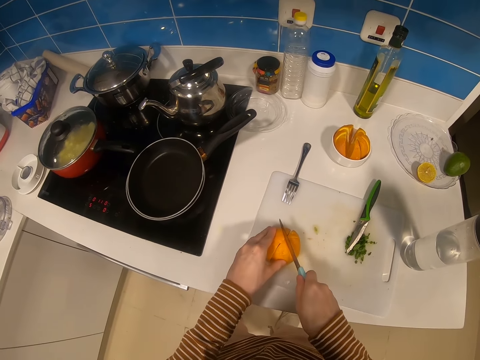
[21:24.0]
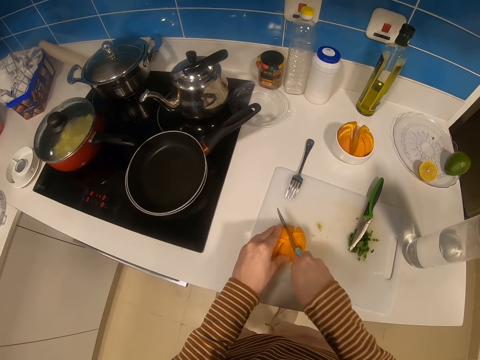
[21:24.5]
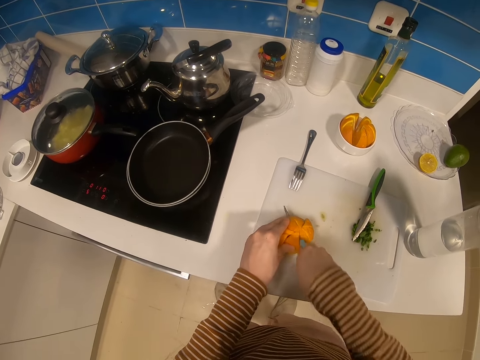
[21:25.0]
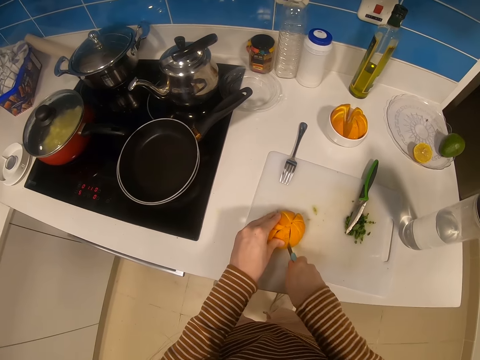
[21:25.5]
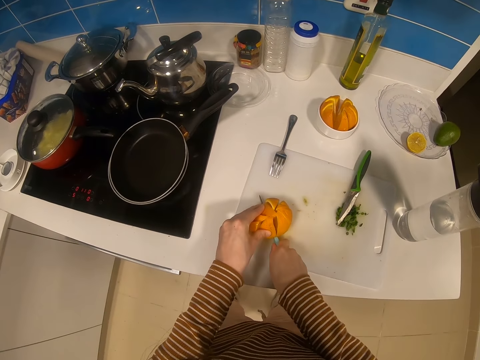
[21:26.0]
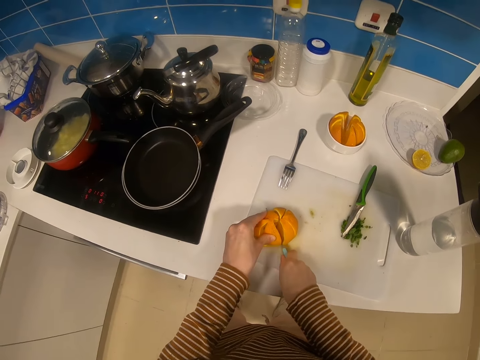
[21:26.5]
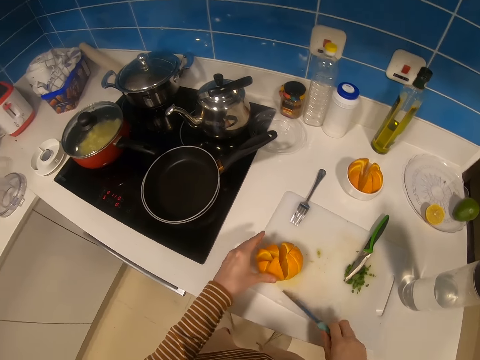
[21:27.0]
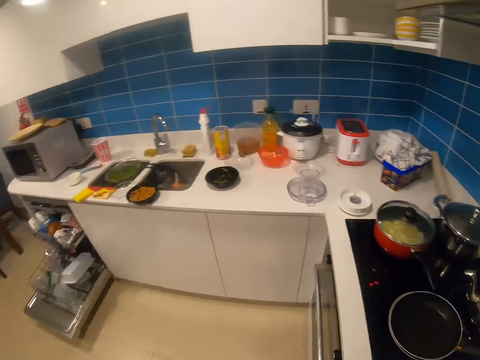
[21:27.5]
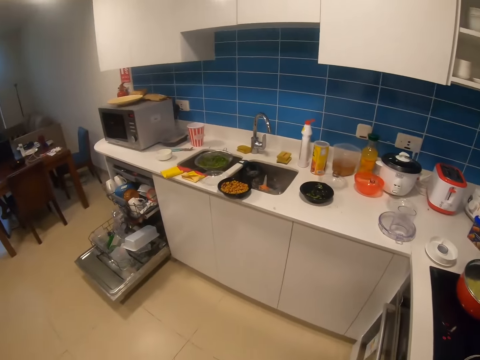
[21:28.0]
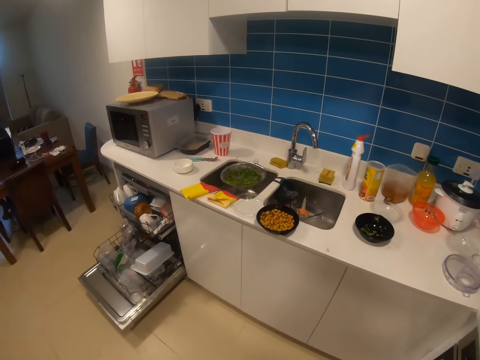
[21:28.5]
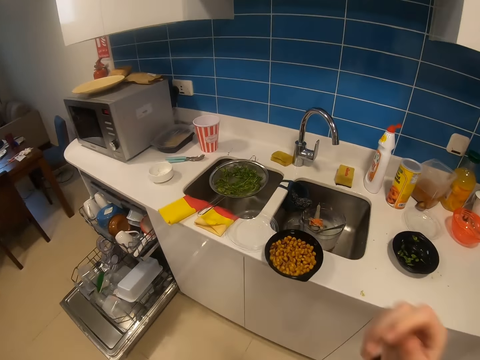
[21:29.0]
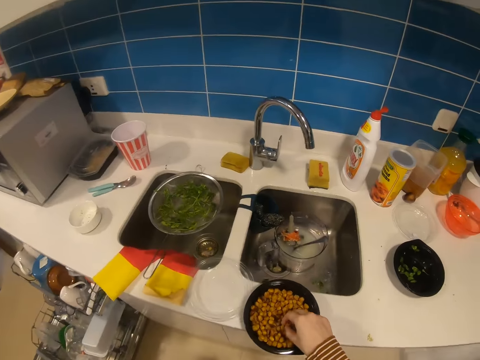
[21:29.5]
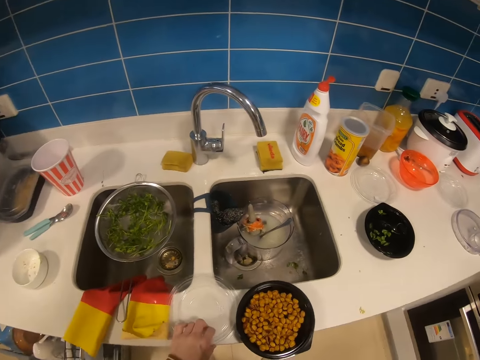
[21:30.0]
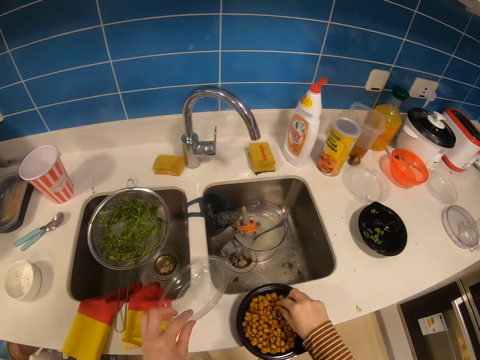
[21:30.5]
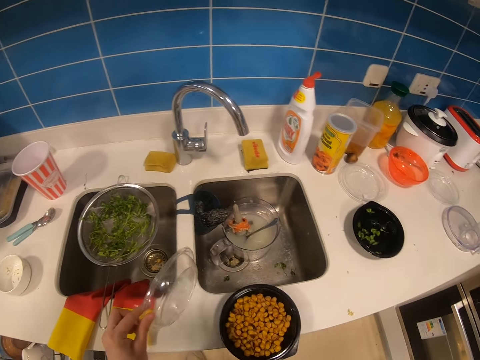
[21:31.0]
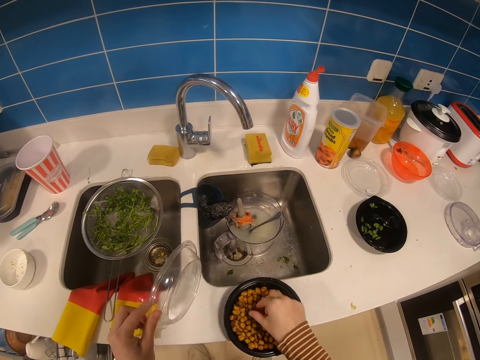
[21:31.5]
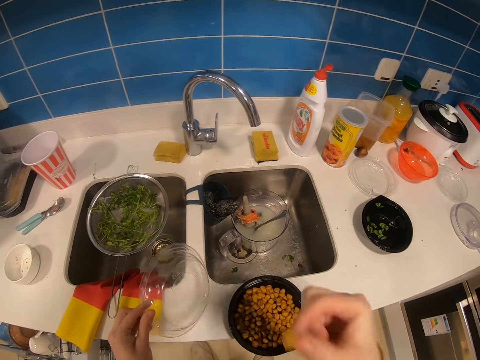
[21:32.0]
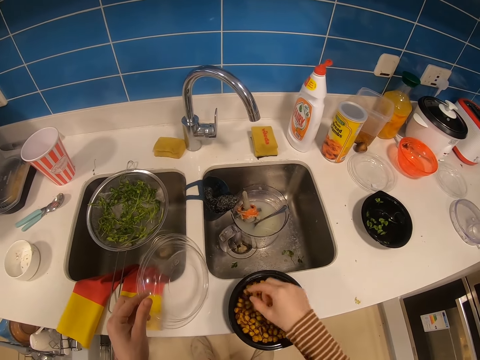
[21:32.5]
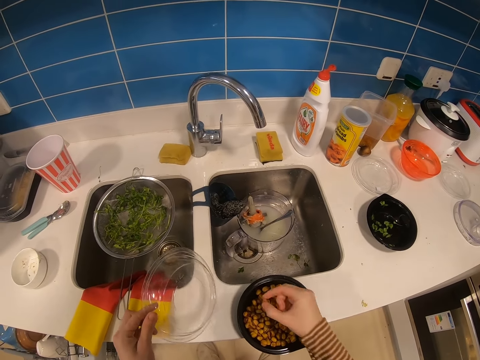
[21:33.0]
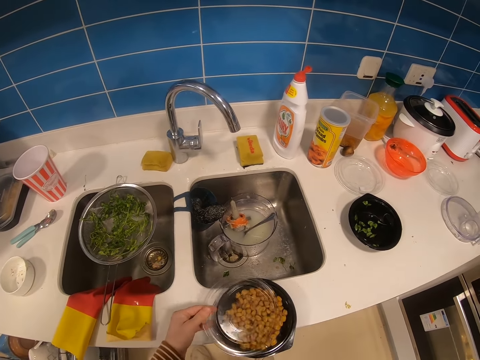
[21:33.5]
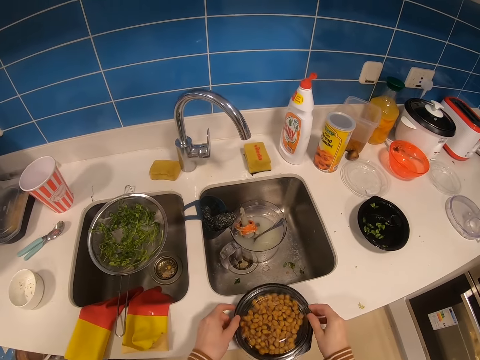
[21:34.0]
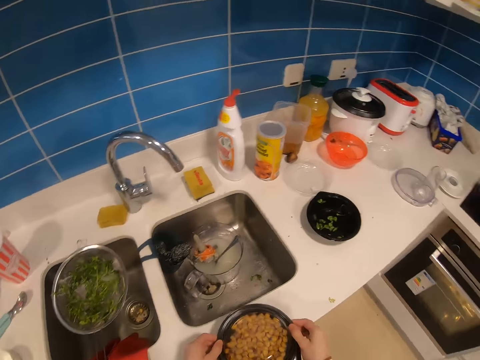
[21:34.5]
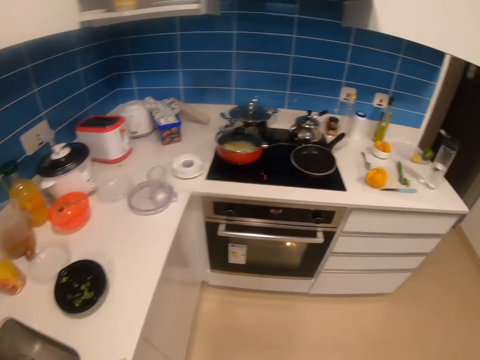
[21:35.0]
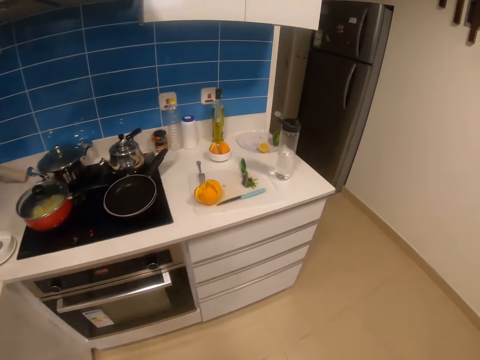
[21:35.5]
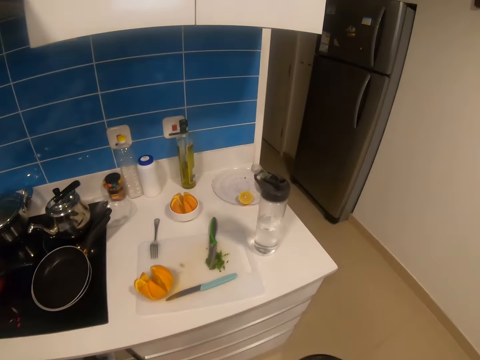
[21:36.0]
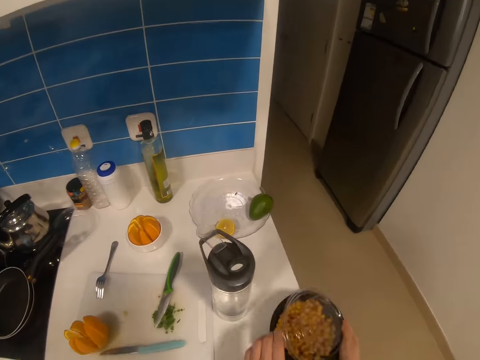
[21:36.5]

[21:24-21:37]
The camera wearer moves the orange with both hands. They cut the orange with a knife. They walk towards a sink. They pick up a nut. They eat the nut. They pick up a plastic lid with the right hand. They pick up a nut. They eat the nut. They pick up a nut. They eat the nut. They pick up a nut. They eat the nut. They close a bowl with the lid. They carry something with both hands. They walk towards drawers.

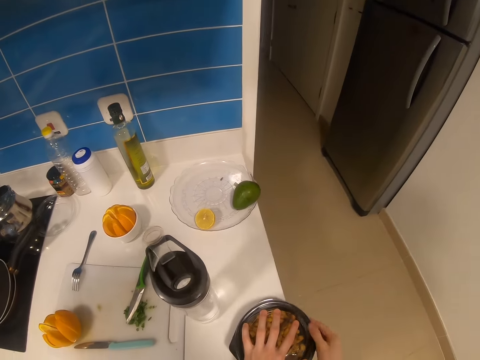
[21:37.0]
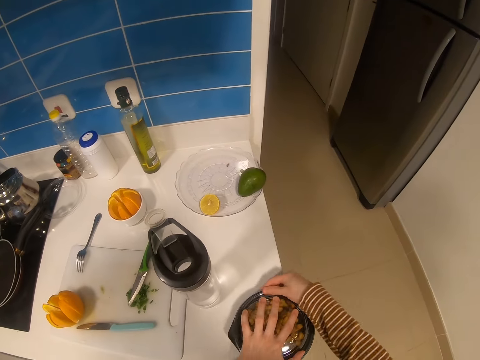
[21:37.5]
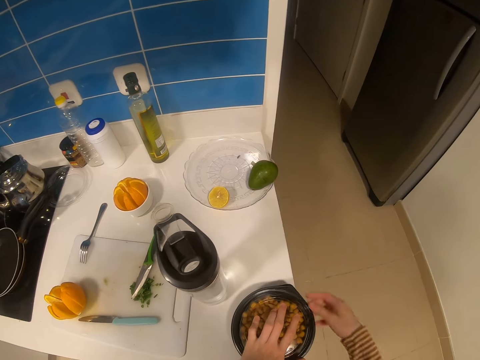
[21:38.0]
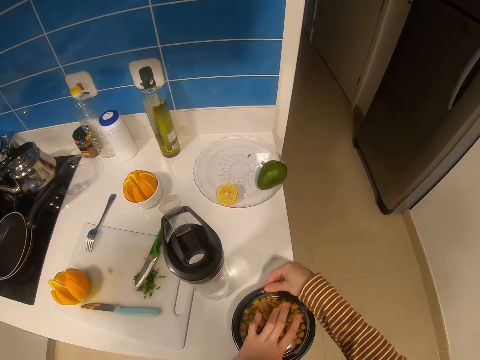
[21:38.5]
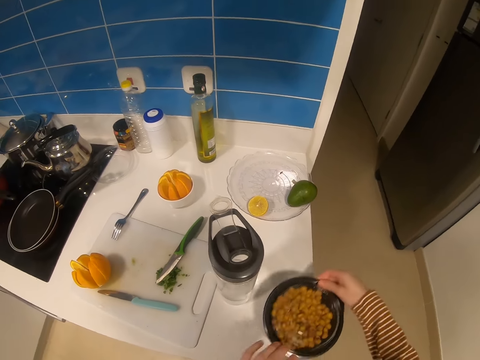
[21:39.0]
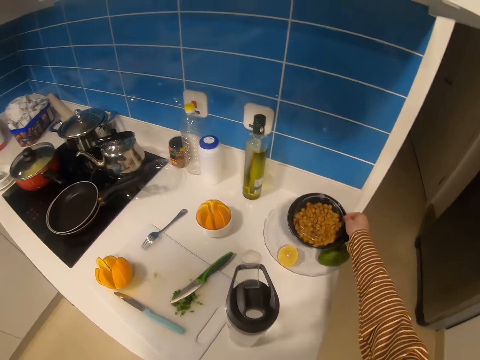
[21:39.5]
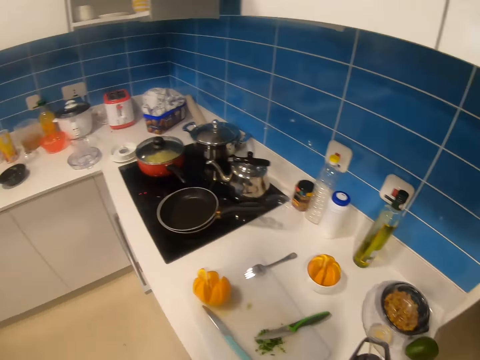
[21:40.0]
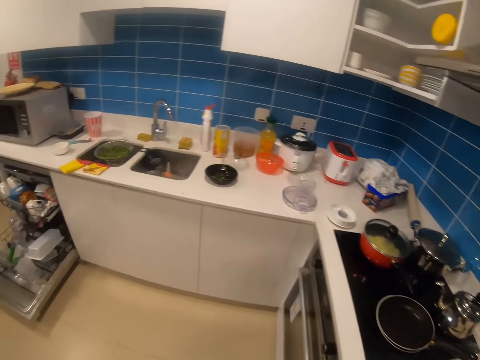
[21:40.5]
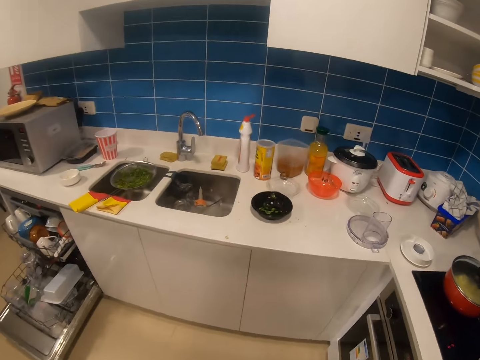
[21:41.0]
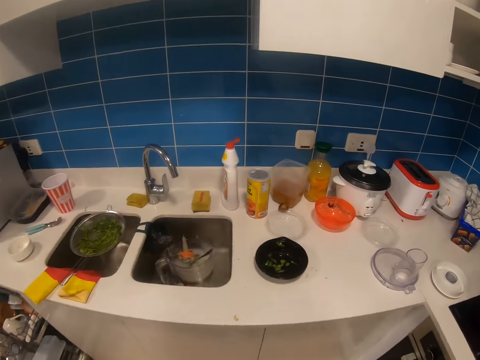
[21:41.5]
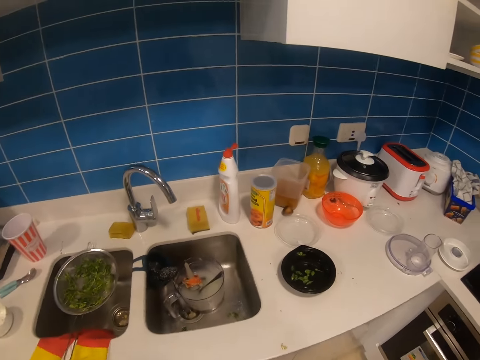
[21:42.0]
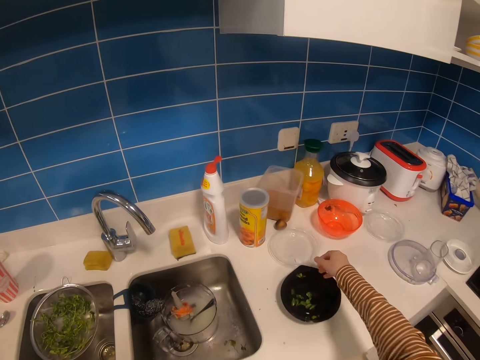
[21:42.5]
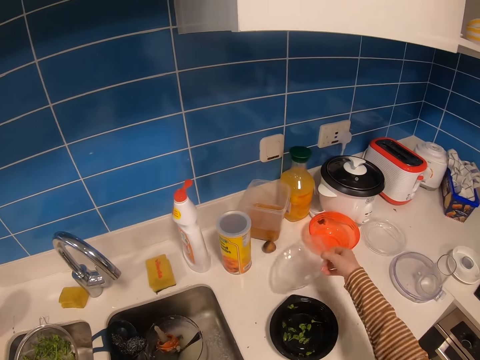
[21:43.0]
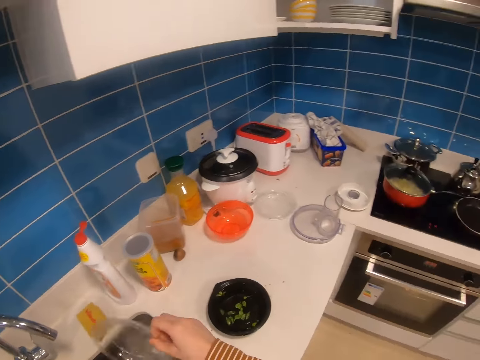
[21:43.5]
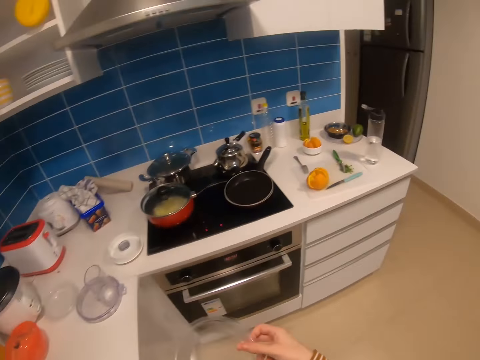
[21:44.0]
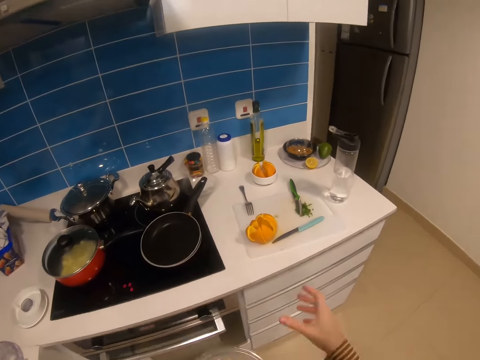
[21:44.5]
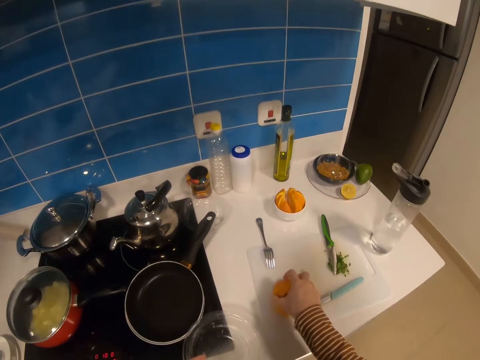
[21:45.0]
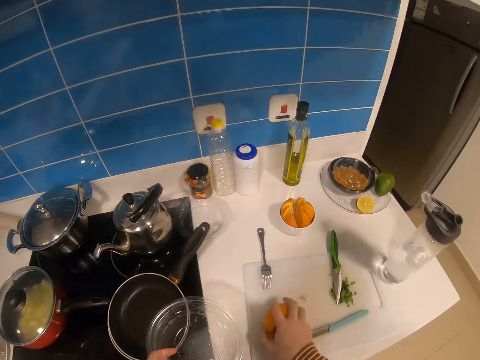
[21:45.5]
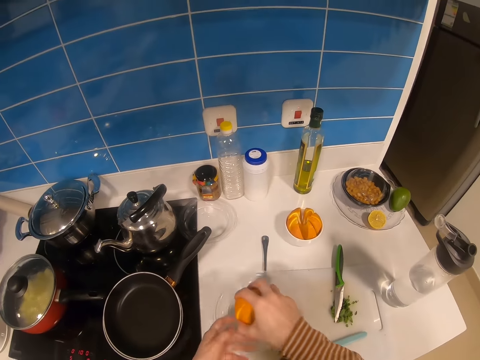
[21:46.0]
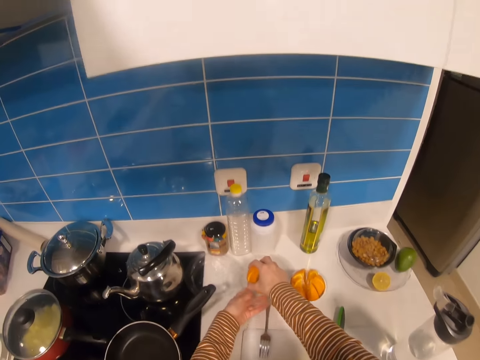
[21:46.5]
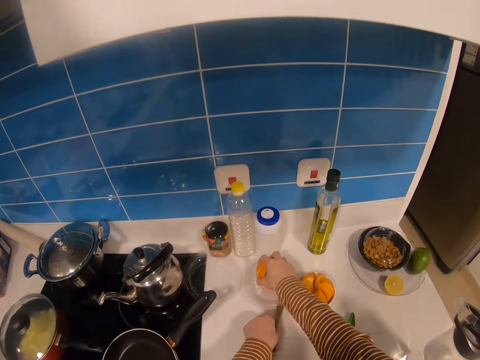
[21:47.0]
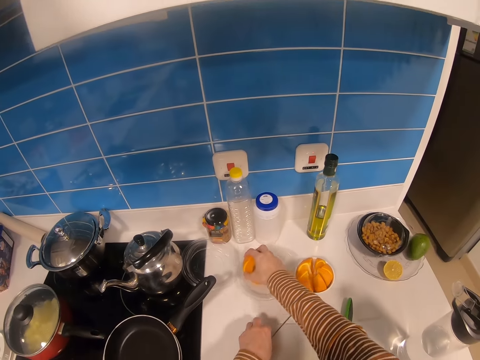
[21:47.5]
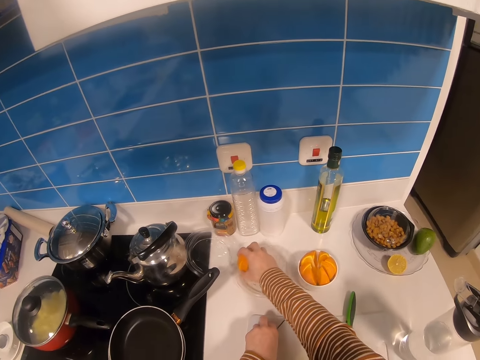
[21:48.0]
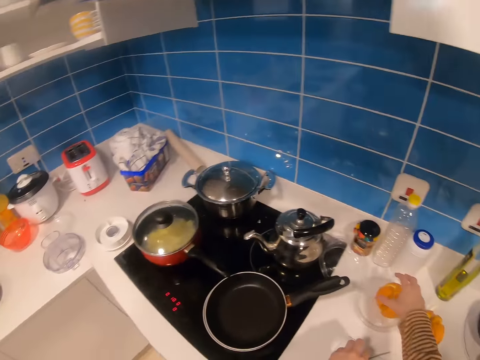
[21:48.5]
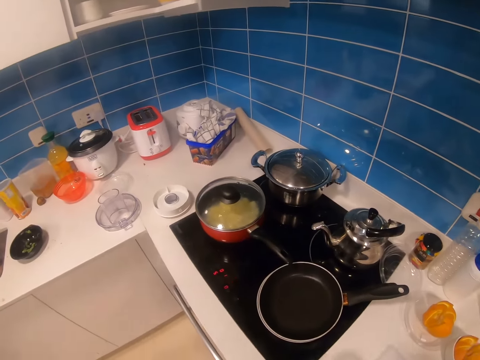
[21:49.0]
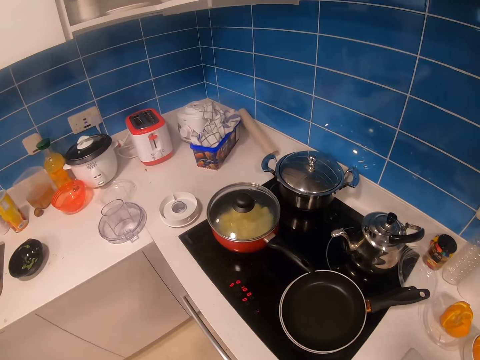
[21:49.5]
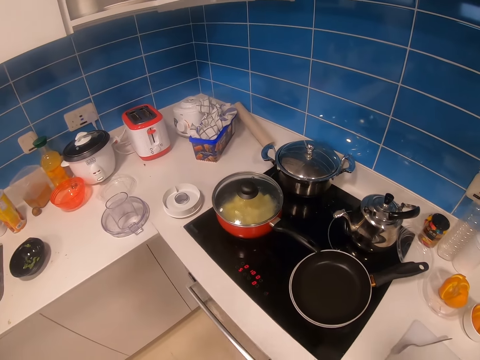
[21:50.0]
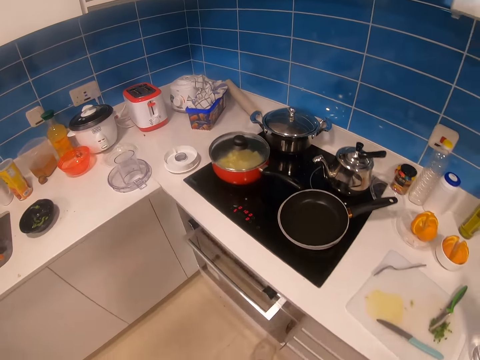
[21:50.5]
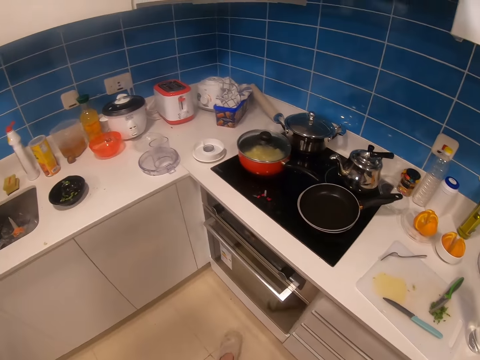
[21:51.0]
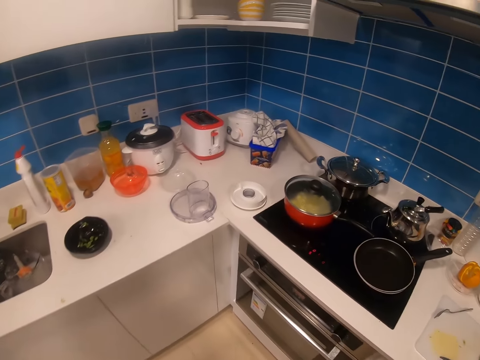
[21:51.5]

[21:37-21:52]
The camera wearer puts down a bowl on the table. They move the bowl on the table with the right hand. They pick up the bowl. They put down the bowl. They walk towards a sink. They pick up a lid from the table with the right hand. They walk towards drawers. They pick up an orange with the right hand. They place the orange in the lid with the right hand. They put down the lid. They move a fork.
